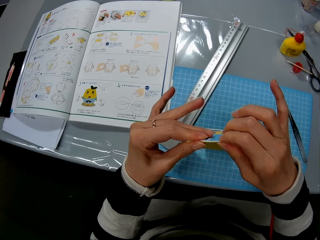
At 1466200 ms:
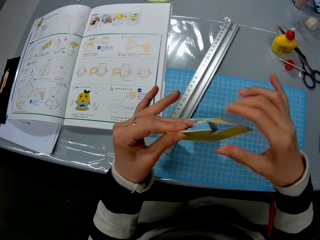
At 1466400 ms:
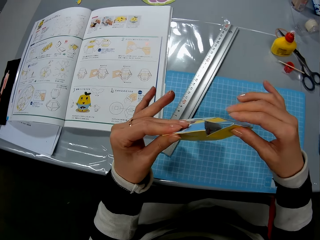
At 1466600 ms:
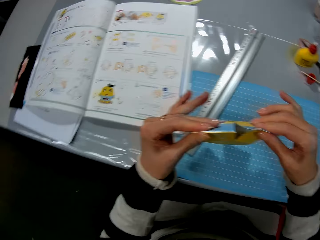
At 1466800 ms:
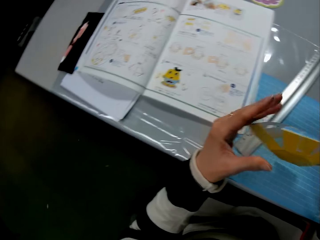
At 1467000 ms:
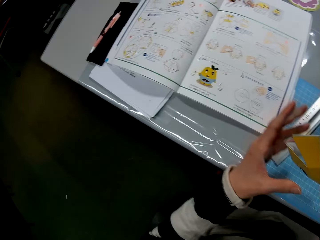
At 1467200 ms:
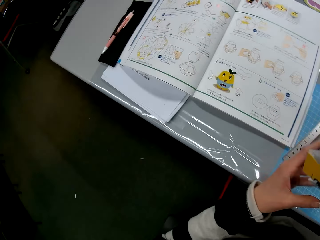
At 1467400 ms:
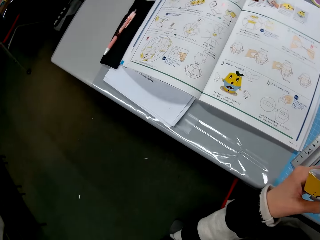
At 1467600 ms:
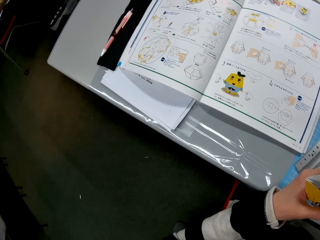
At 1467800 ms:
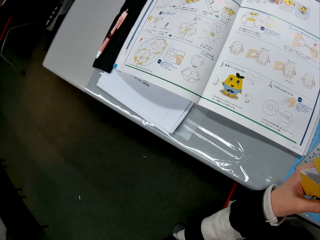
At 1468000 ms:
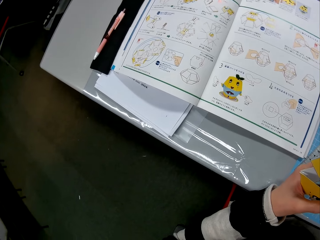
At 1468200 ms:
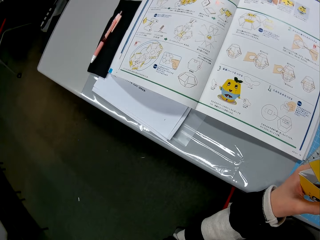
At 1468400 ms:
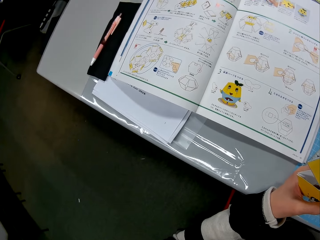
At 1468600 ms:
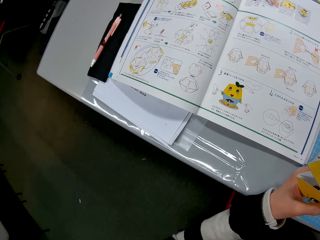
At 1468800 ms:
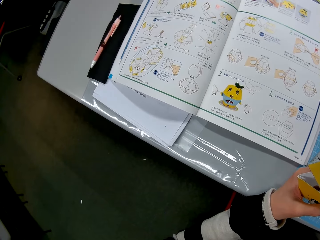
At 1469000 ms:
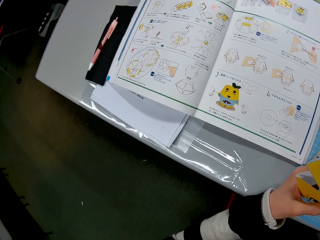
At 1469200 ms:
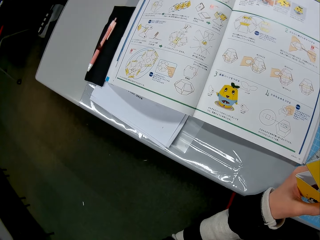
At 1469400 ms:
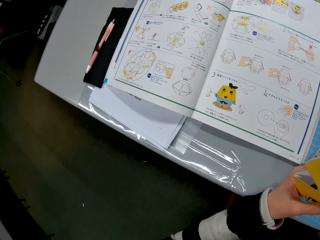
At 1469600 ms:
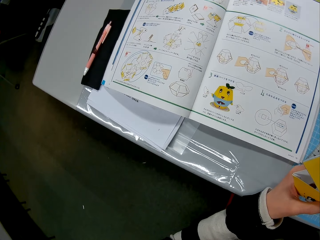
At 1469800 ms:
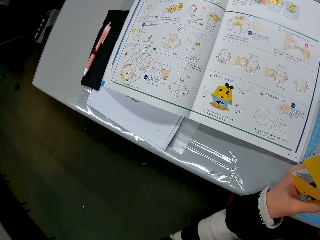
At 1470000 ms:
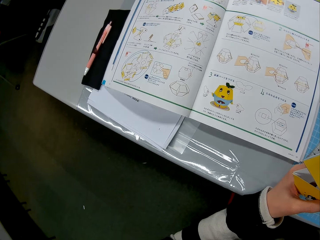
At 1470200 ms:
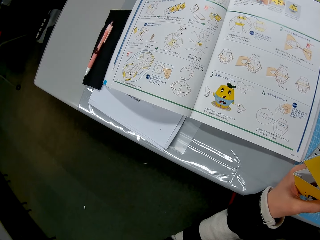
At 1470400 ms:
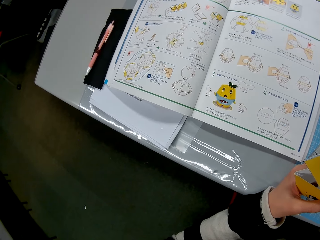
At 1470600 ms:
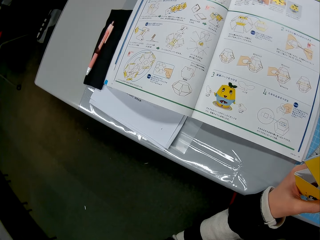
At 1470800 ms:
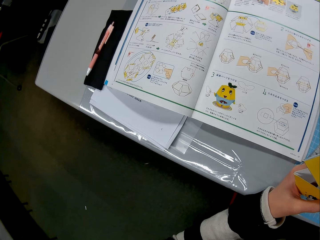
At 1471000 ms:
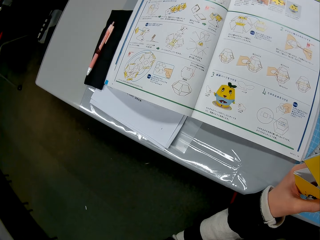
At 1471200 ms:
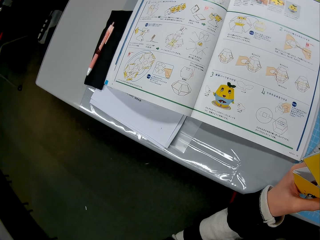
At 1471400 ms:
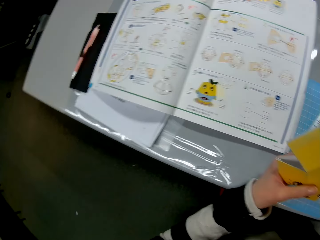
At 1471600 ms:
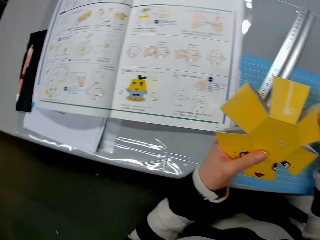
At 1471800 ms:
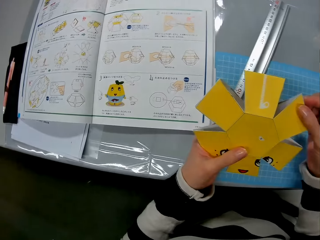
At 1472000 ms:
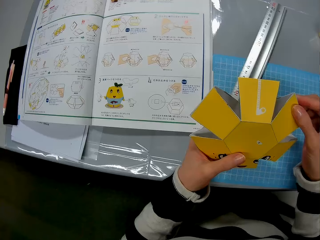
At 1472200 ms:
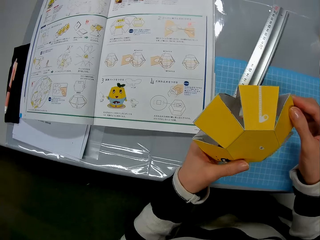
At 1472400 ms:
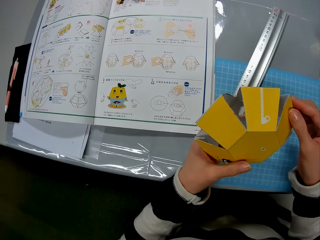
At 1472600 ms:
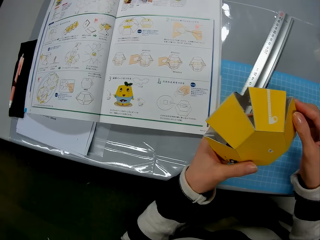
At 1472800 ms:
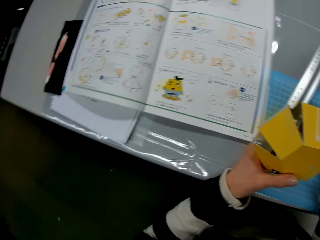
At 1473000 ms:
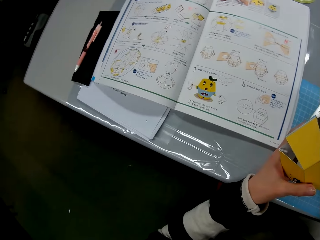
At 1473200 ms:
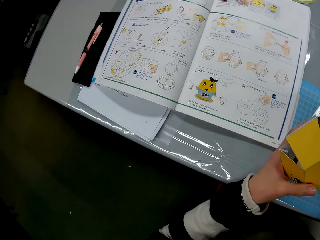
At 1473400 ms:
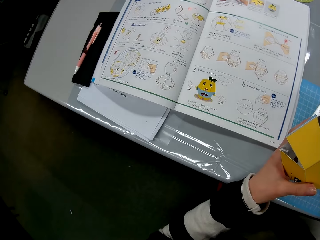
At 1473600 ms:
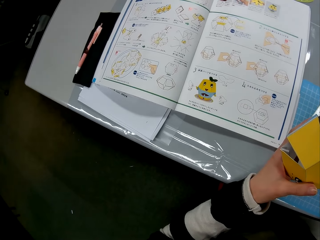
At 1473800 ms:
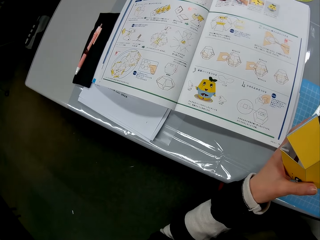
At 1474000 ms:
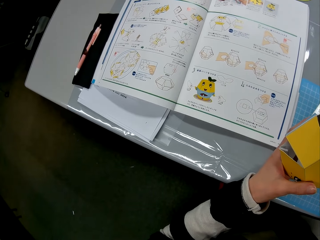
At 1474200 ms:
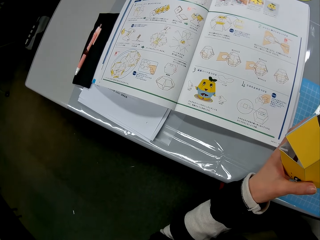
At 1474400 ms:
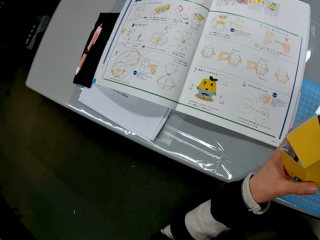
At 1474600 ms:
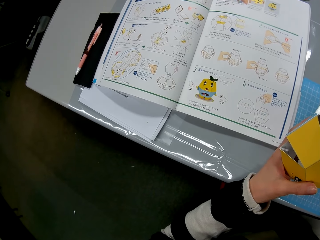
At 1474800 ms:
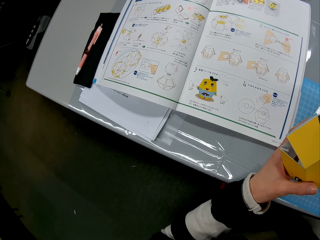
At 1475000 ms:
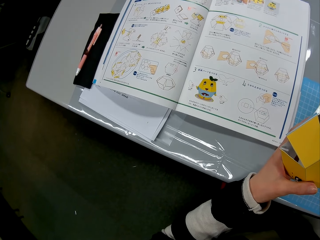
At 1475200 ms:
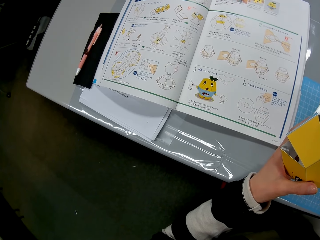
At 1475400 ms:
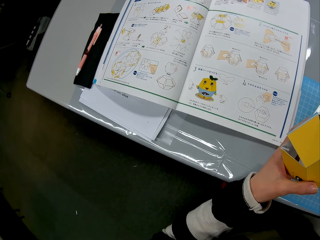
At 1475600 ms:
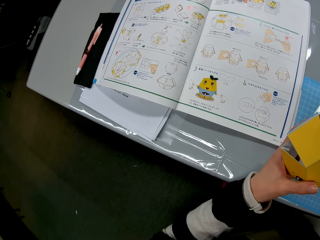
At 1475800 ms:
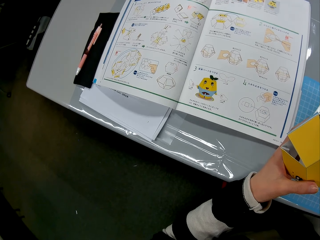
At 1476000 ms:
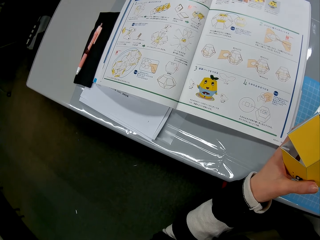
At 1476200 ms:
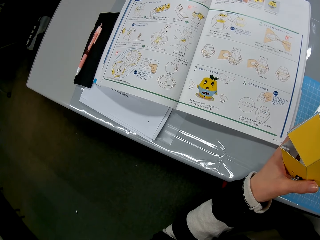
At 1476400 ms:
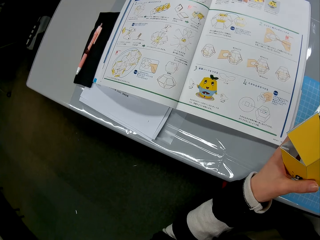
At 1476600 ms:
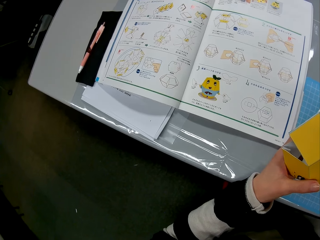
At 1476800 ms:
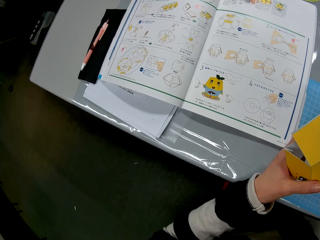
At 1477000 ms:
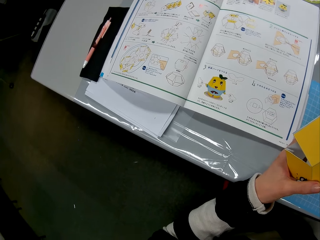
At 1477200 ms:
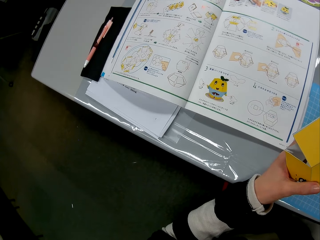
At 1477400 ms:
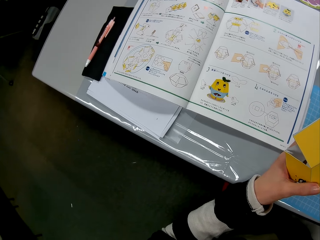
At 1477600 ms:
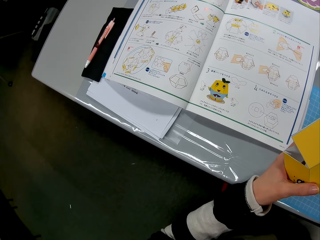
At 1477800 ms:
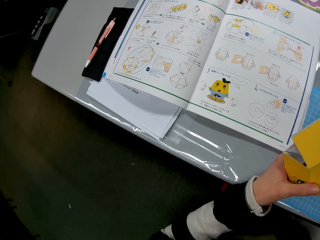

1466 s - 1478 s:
The camera wearer turns to the book on the table. She stares at the cardboard craft. She squeezes the cardboard craft. She checks the paper model in her hands. She turns to the book on the table.

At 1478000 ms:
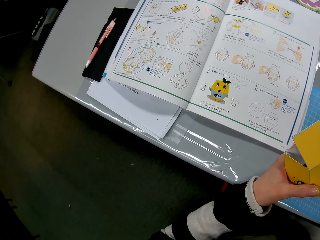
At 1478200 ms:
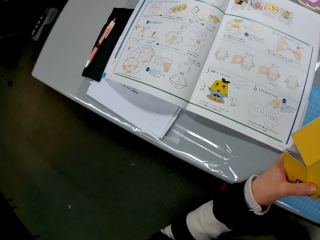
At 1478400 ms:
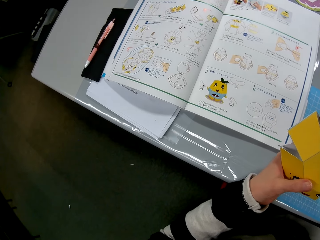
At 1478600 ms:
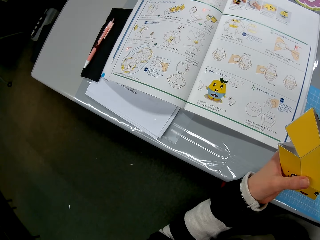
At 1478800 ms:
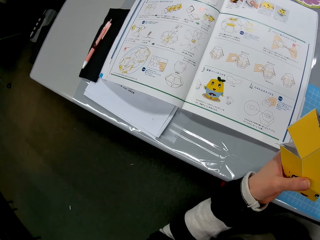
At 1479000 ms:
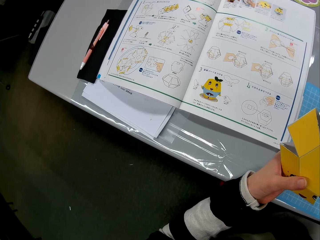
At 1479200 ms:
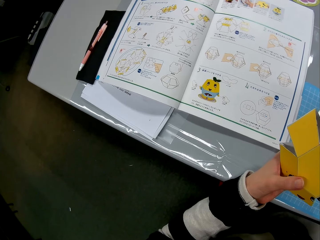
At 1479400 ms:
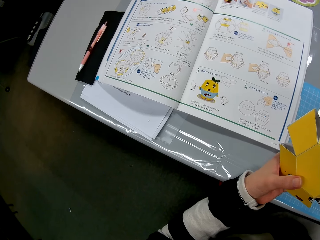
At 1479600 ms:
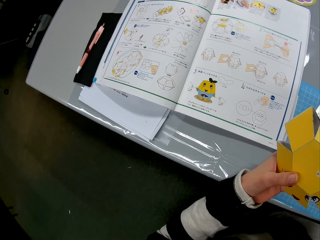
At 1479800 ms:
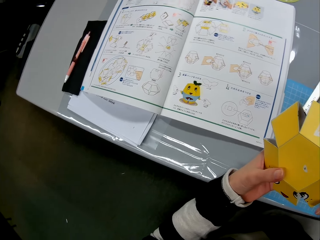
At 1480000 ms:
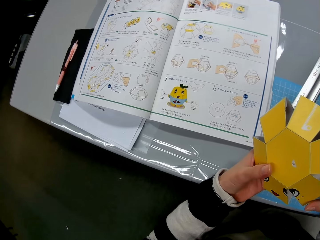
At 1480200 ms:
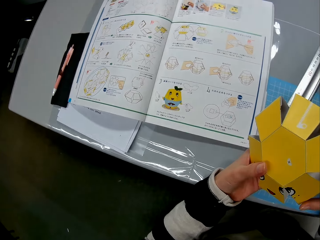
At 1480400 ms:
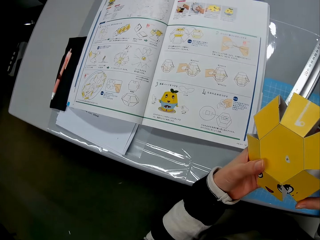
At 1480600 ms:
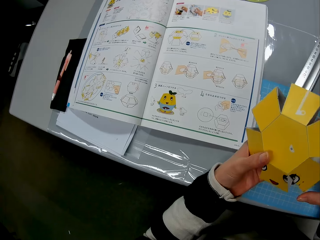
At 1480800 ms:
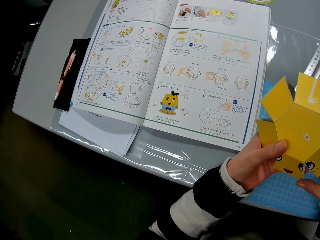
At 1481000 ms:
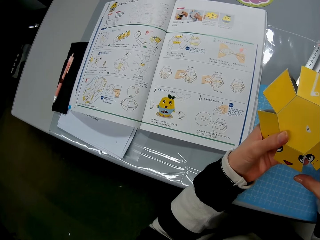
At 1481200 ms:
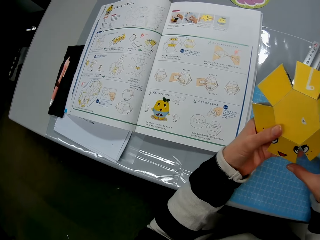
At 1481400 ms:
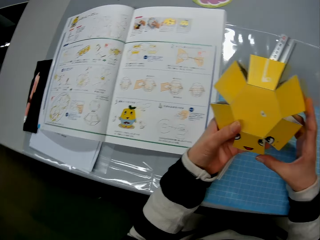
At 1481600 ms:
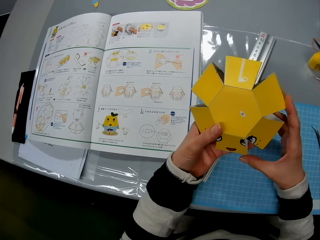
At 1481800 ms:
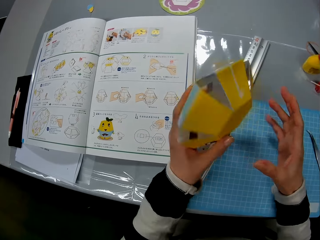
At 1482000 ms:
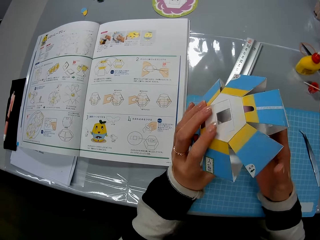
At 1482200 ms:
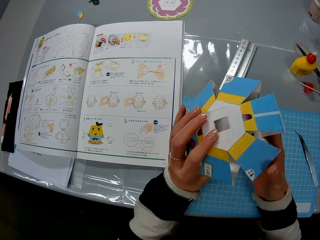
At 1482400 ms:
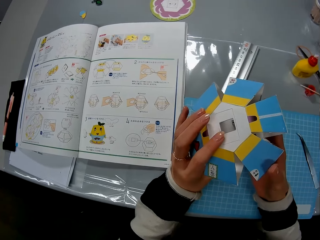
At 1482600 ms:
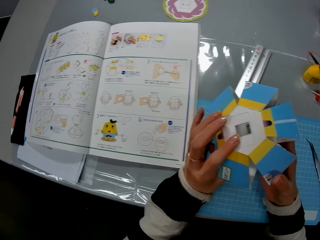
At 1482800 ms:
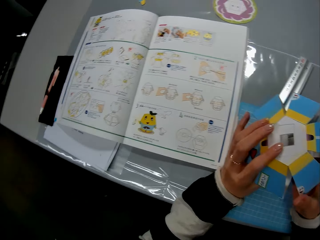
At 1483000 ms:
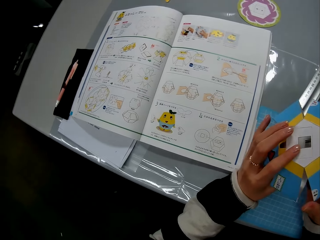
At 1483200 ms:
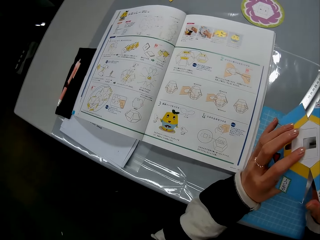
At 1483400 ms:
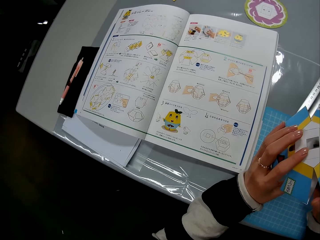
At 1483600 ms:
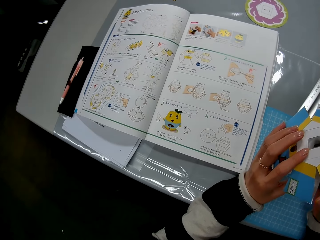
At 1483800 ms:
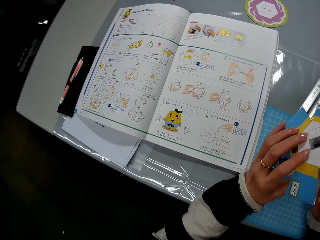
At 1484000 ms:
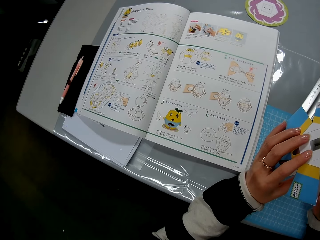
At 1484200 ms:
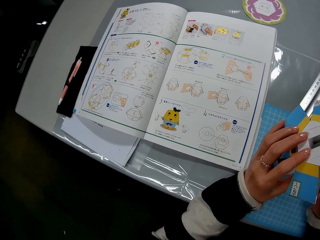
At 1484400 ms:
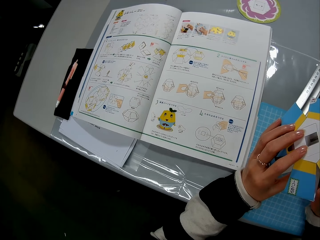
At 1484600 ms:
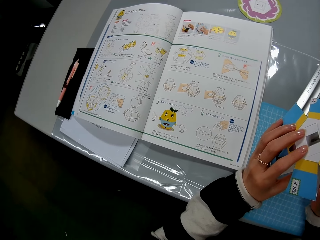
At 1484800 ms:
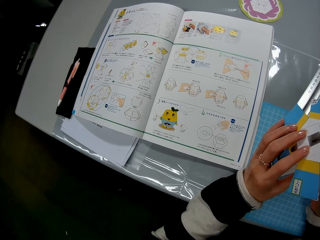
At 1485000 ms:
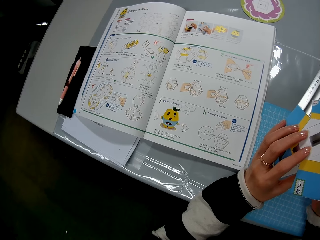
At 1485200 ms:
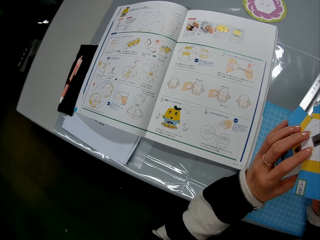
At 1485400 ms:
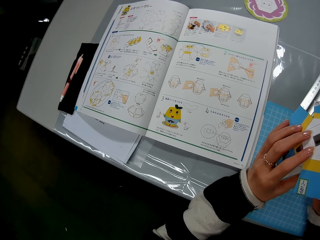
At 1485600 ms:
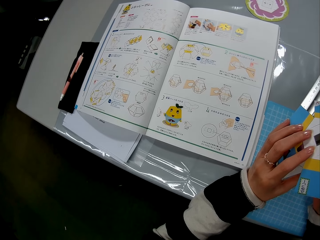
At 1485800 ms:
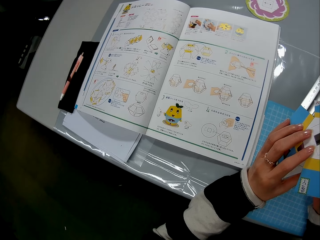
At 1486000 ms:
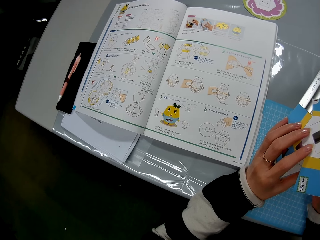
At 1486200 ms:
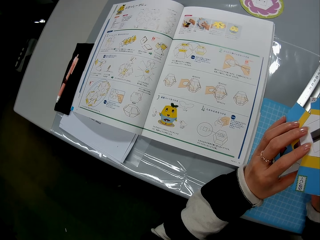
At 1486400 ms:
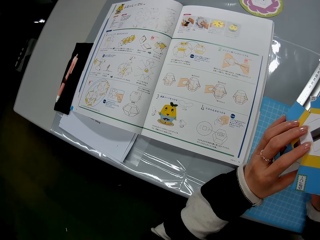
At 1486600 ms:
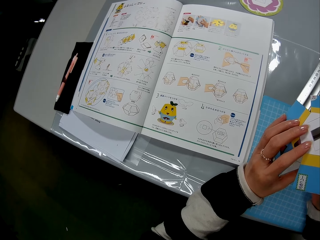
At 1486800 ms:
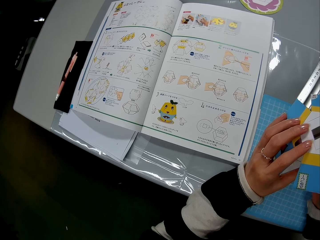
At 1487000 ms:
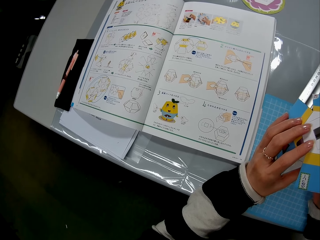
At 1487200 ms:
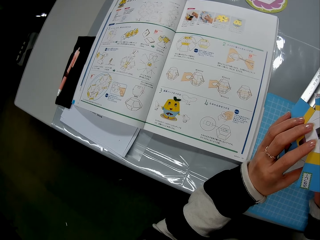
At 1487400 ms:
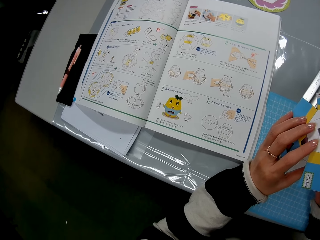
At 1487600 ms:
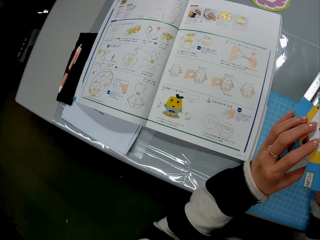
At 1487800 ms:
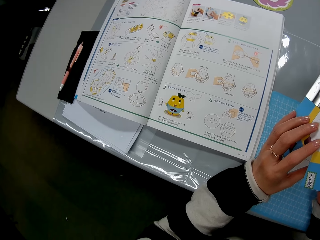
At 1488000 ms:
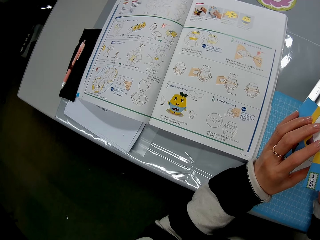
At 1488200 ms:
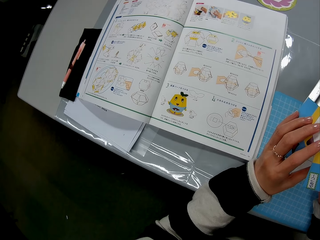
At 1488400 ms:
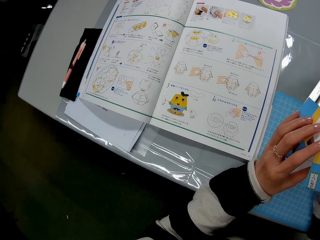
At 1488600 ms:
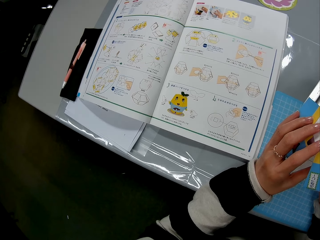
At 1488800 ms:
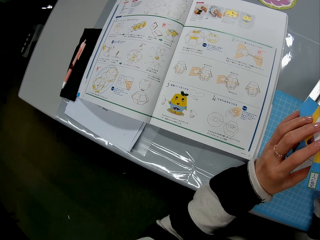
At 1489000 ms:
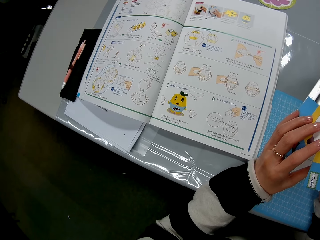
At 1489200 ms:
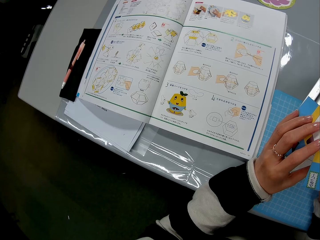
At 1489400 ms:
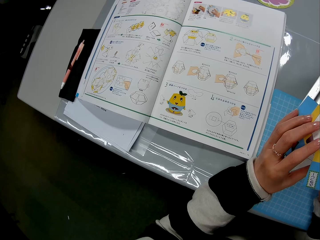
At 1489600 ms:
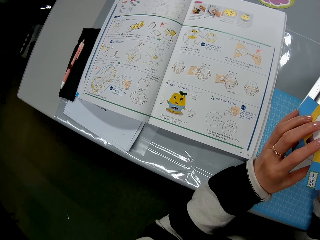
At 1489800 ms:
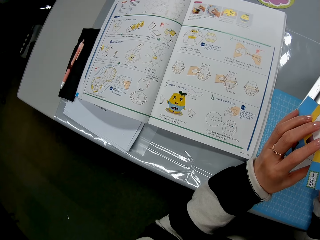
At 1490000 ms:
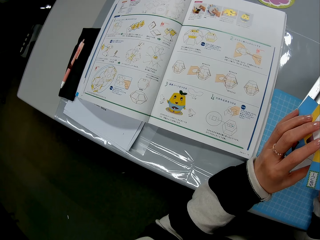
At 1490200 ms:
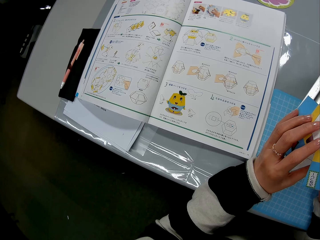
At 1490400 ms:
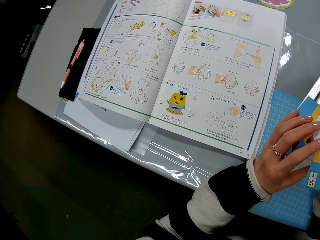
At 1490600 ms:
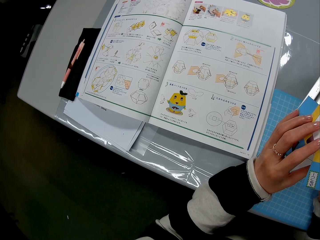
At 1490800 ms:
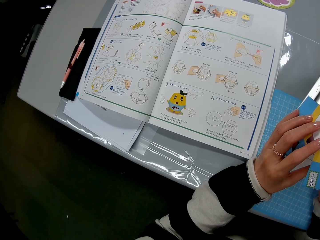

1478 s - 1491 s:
The camera wearer turns the cardboard craft. She checks the paper model in her hands. She turns to the book on the table.
